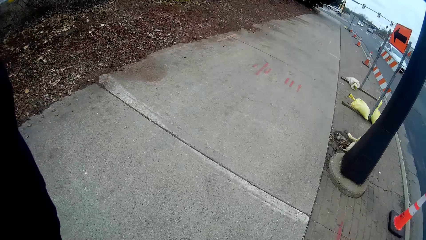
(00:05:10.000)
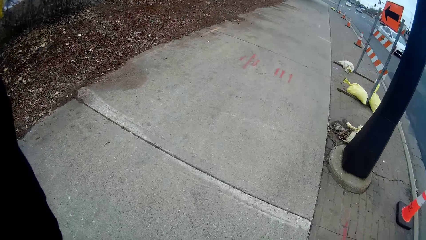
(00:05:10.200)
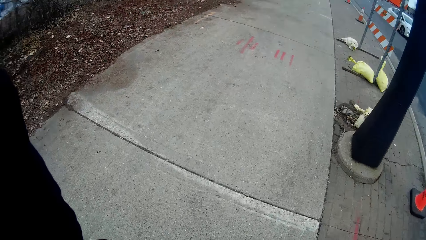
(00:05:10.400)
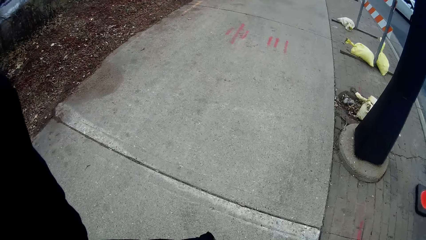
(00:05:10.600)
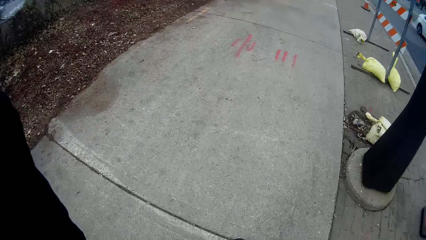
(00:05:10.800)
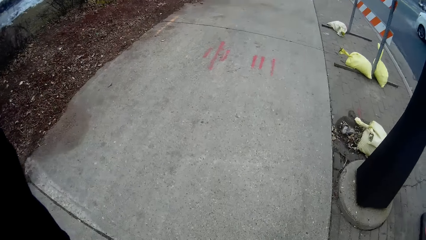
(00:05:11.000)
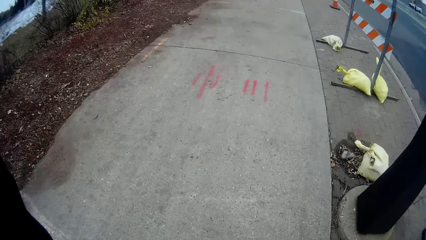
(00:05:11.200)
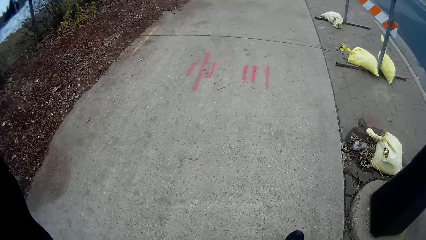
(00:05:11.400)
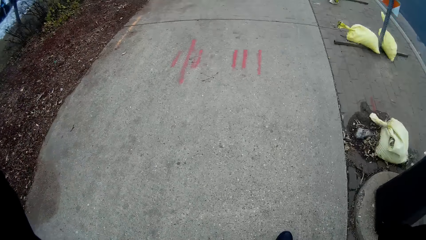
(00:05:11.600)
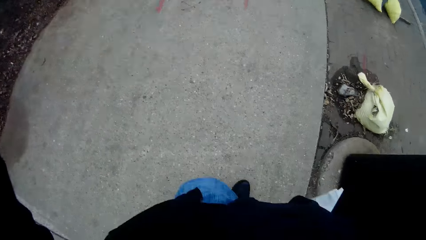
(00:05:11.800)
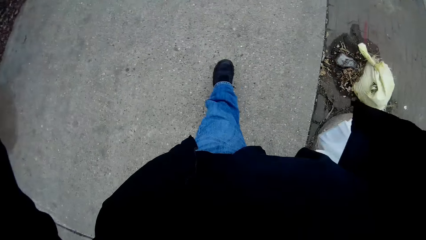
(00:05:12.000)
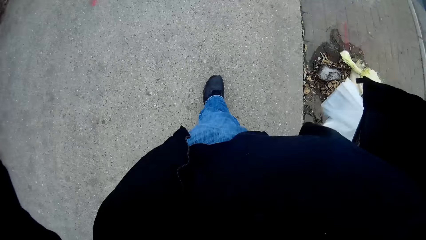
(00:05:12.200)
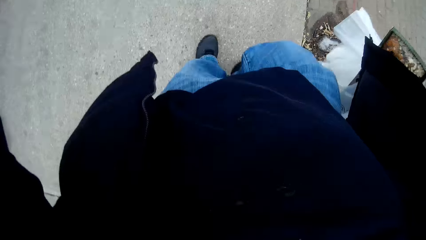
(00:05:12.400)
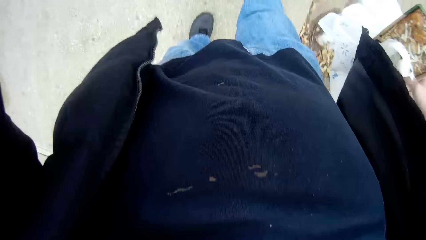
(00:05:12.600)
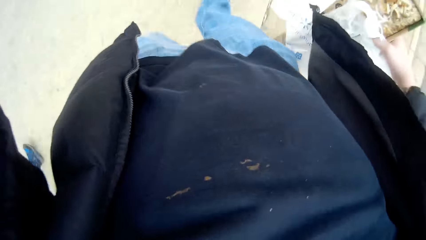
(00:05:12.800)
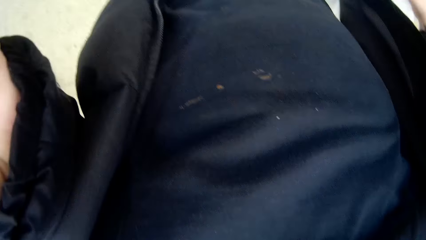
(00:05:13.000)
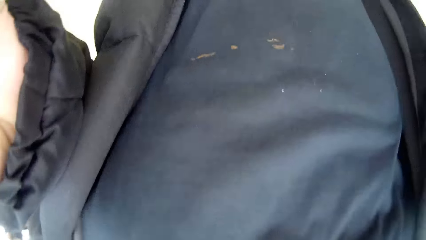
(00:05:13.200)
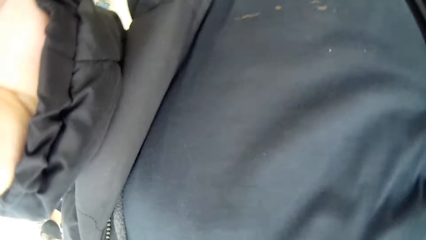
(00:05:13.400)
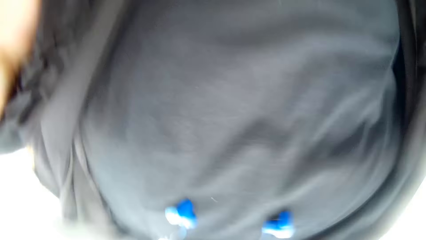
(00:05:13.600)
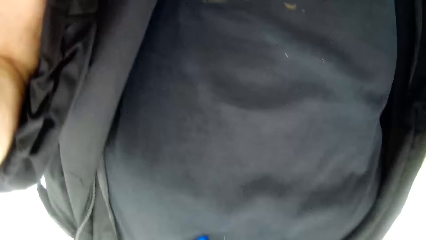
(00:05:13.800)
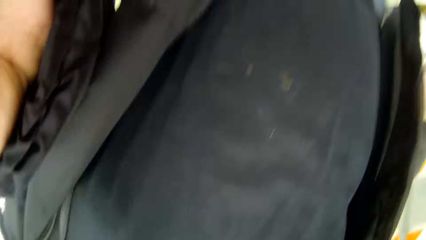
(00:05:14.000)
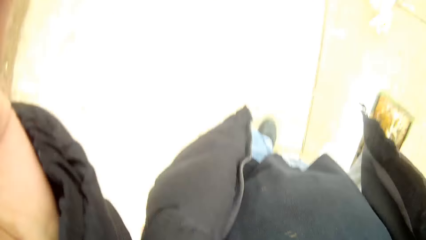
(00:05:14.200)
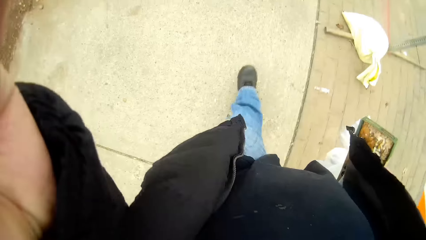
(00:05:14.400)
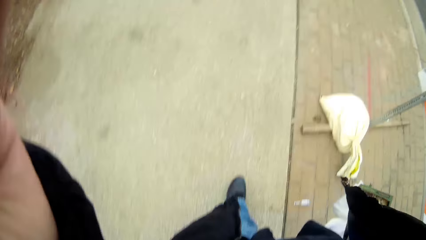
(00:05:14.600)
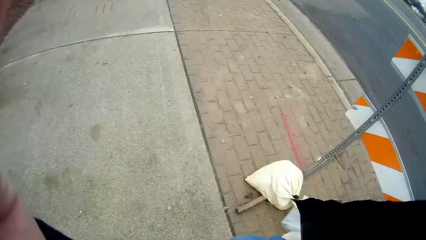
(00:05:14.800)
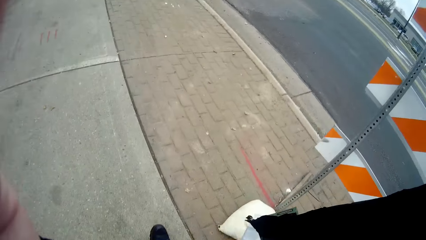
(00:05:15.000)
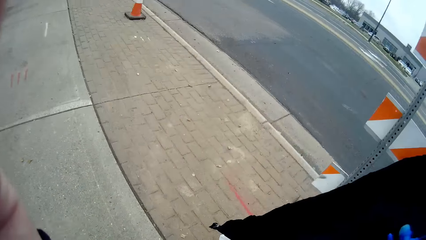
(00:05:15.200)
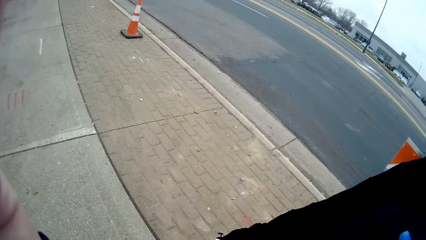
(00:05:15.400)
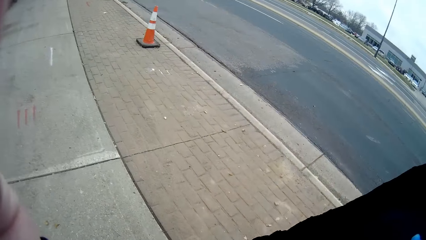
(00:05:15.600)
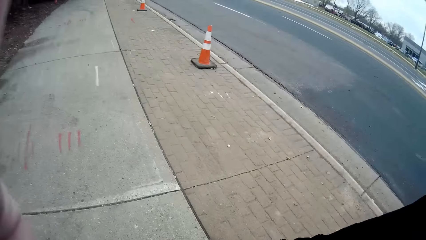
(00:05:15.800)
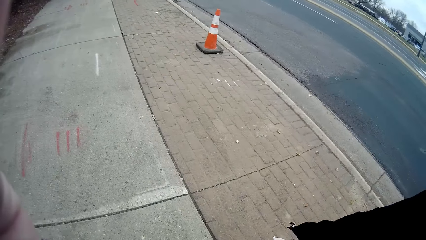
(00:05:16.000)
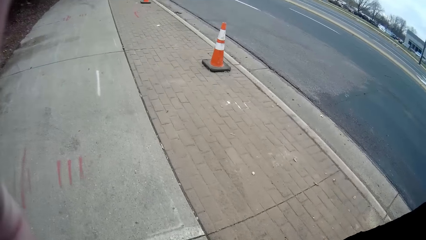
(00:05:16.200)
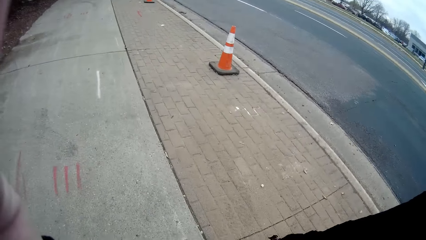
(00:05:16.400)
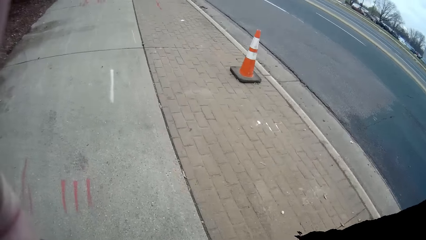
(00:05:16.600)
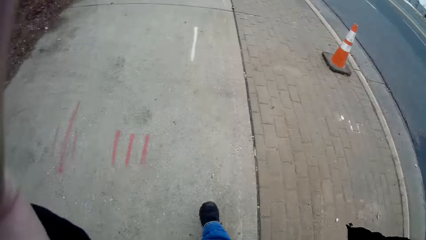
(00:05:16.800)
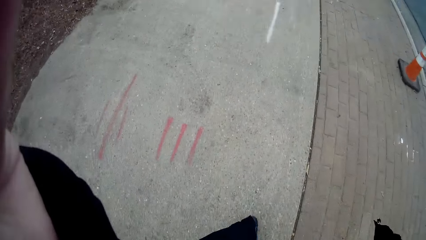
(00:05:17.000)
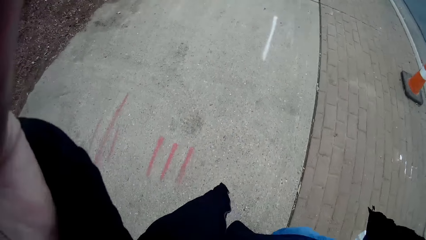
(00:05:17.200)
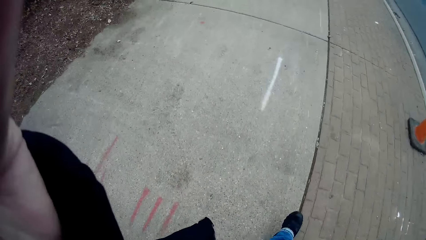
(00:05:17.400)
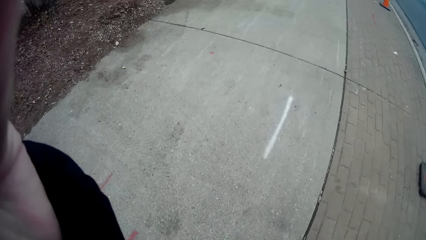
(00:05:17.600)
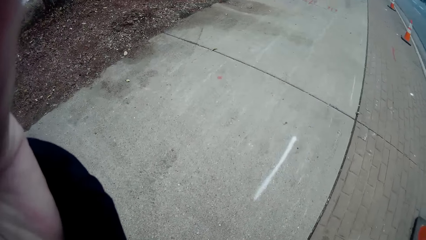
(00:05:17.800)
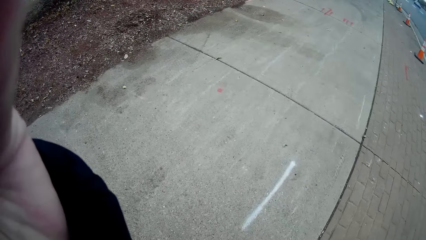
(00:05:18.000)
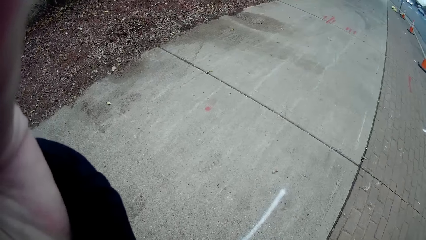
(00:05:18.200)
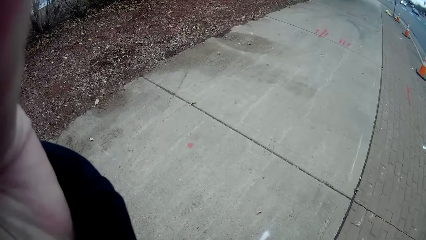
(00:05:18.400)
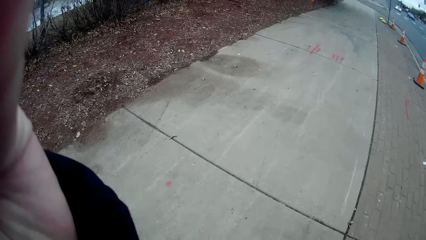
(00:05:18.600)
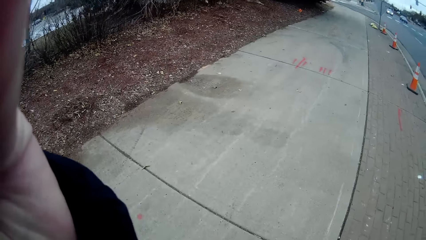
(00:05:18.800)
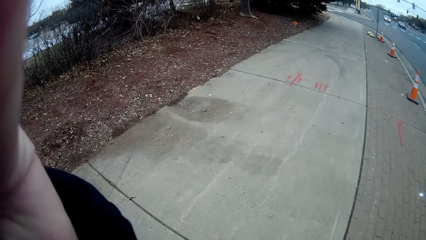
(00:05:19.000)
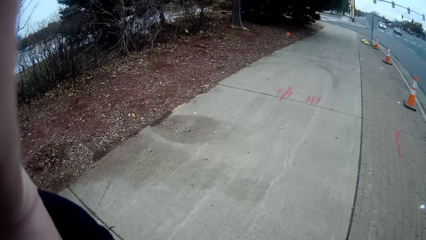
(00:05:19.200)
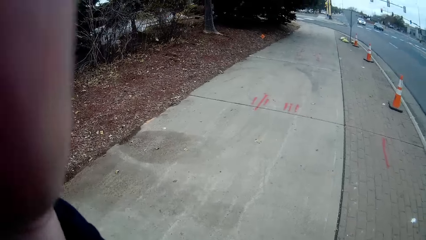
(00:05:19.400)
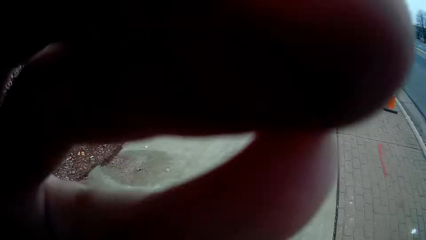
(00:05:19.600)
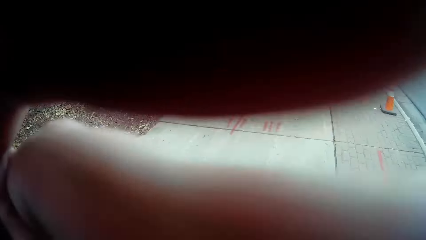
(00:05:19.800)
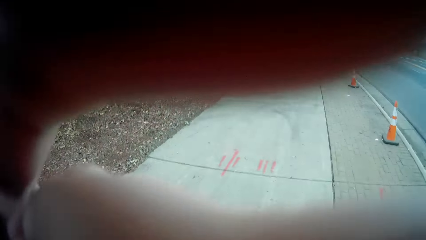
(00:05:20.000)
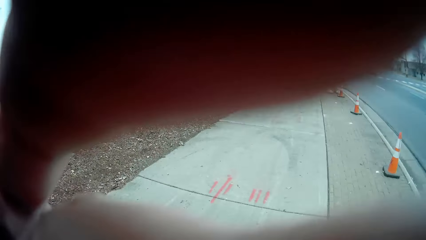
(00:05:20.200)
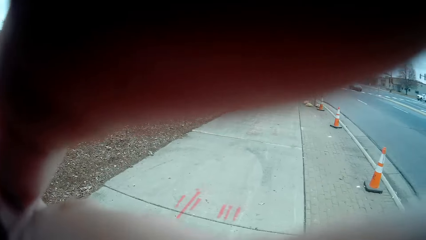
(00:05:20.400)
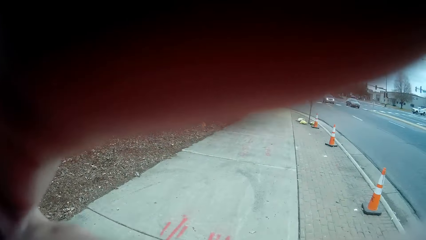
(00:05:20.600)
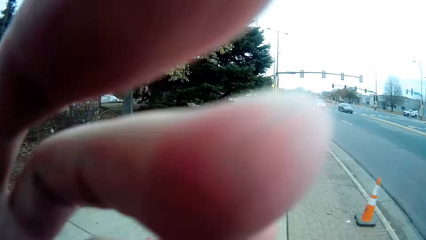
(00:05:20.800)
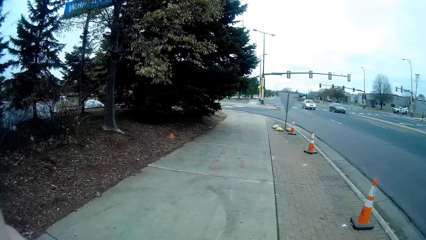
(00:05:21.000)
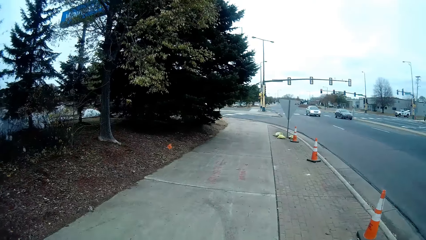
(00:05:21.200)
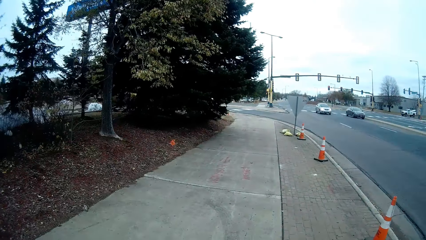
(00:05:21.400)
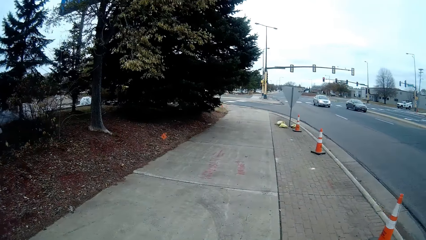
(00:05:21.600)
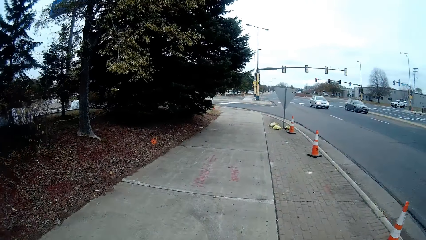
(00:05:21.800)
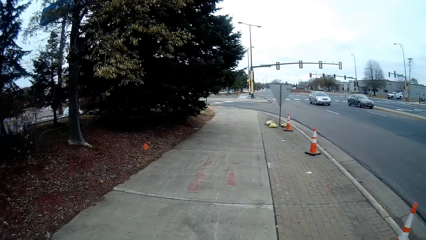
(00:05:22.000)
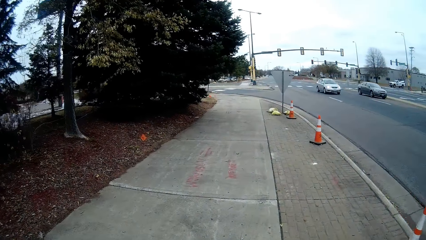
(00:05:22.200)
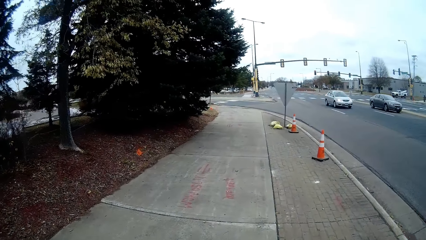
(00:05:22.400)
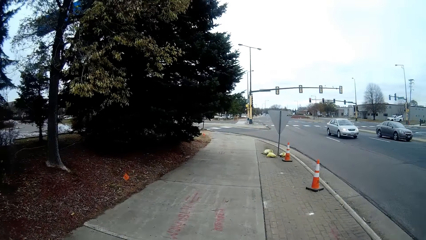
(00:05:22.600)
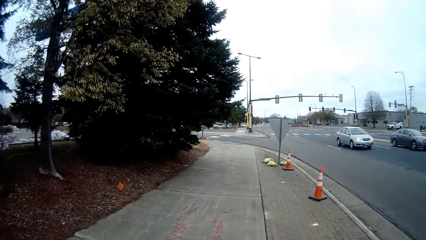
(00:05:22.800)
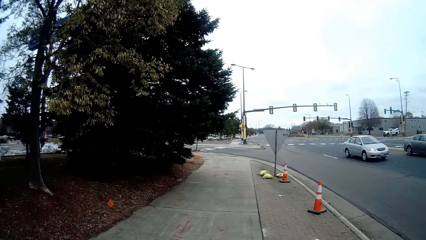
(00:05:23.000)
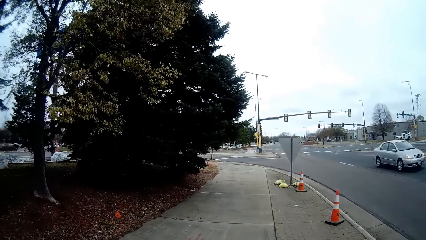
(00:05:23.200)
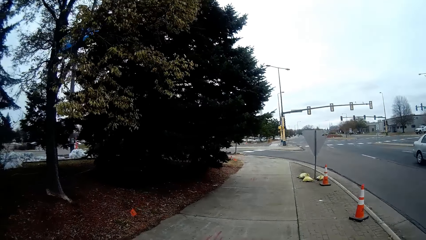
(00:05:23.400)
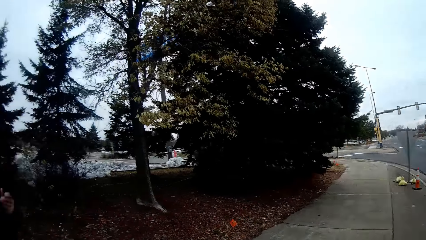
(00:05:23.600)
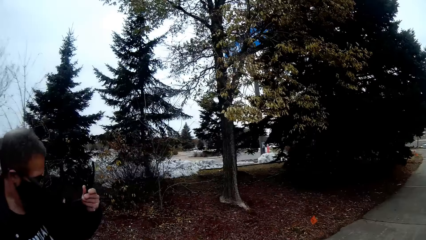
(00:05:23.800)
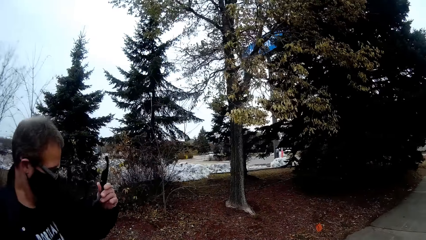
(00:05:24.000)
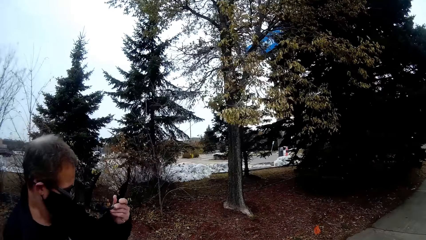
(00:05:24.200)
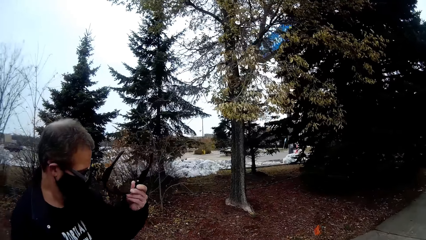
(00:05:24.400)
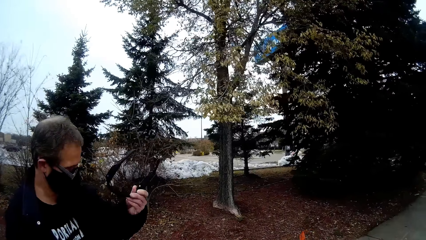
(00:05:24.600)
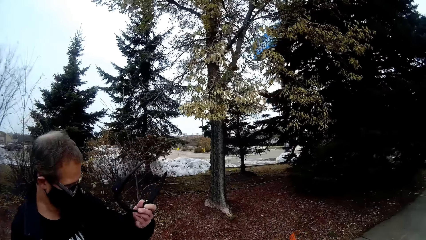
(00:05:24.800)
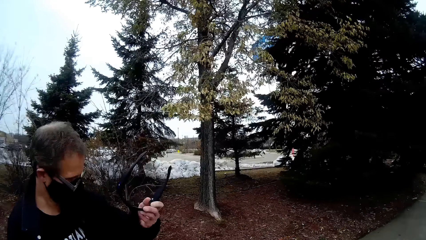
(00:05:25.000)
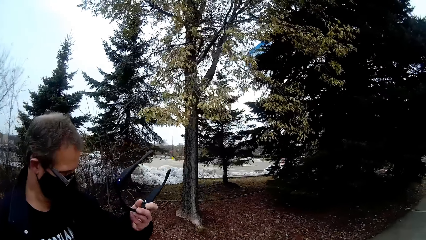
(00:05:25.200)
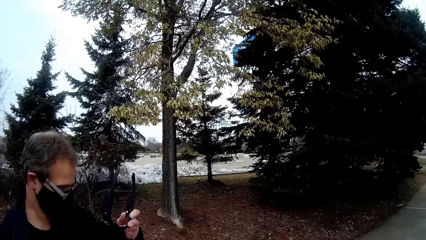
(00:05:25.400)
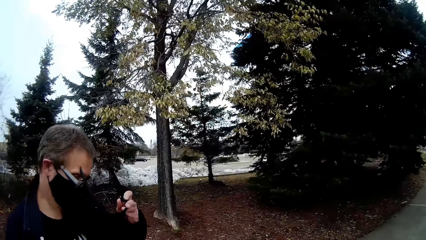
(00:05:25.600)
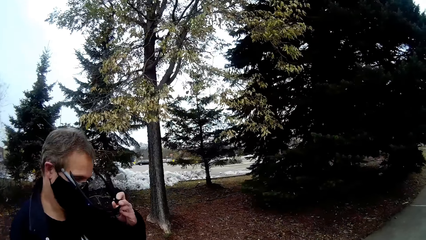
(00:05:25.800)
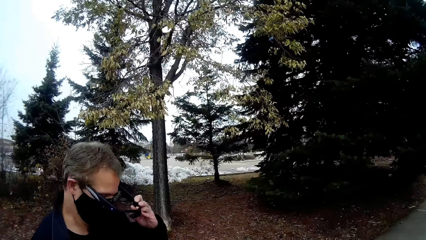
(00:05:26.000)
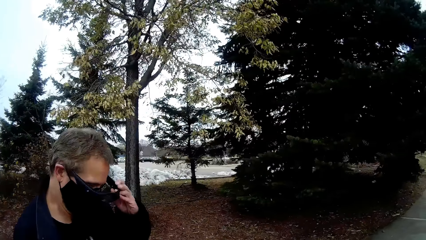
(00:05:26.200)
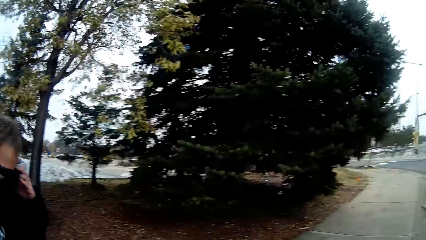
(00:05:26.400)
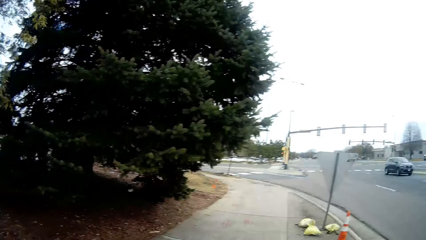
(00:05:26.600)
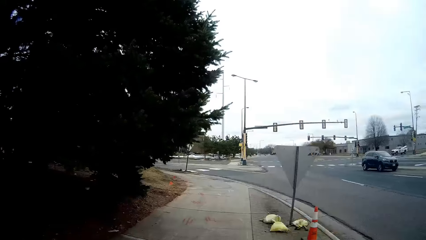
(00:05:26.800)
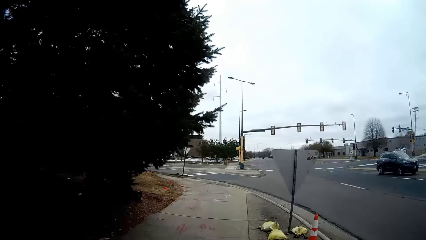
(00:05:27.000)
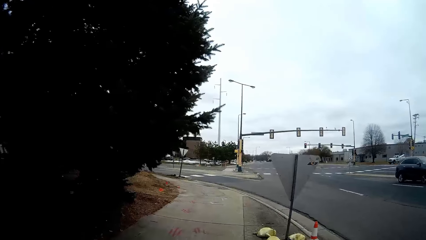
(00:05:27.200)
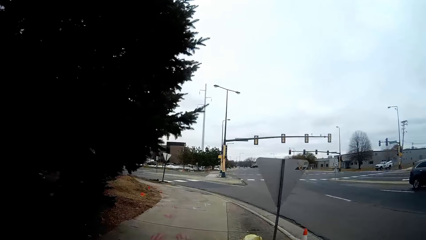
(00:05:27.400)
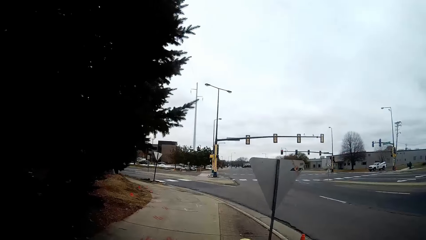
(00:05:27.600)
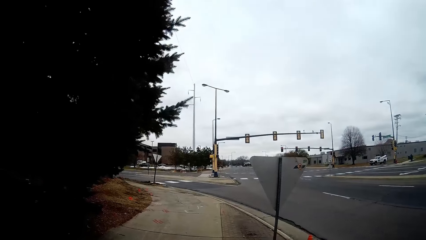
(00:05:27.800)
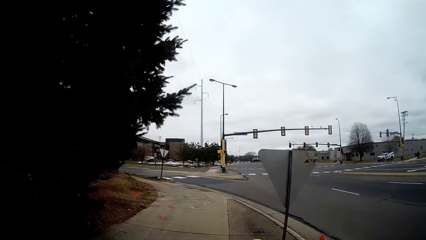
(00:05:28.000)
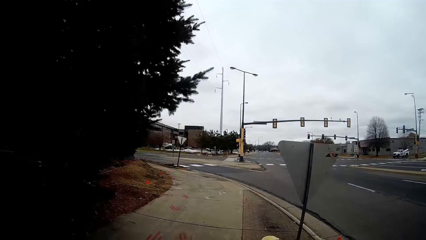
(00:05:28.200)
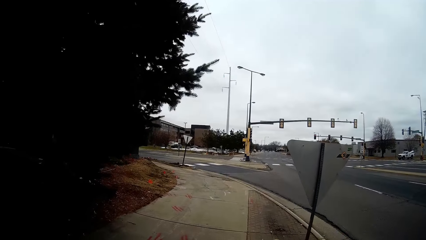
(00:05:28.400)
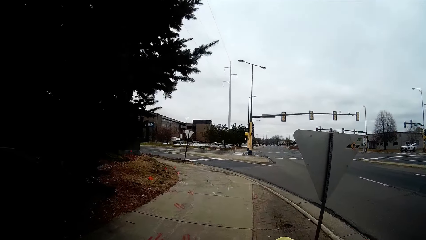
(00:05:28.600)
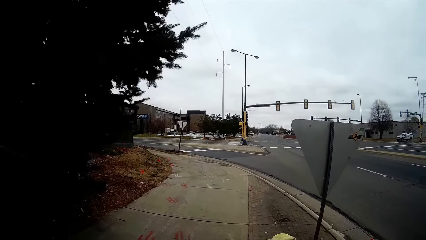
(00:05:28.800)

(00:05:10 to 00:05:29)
The camera wearer holds the camera on his head with his left hand. He walks on the sidewalk. A grey car drives past the camera wearer. A silver car drives past the camera wearer. The man holds the eyeglass in his left hand and wears the eyeglass. The camera wearer walks on the sidewalk. An ash SUV drives past the camera wearer.
